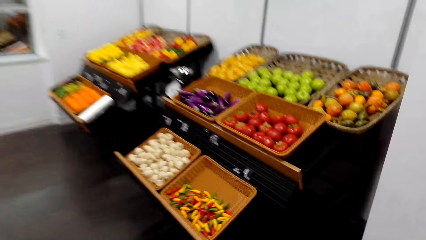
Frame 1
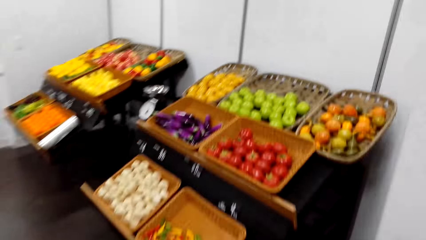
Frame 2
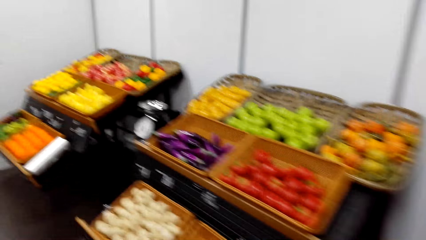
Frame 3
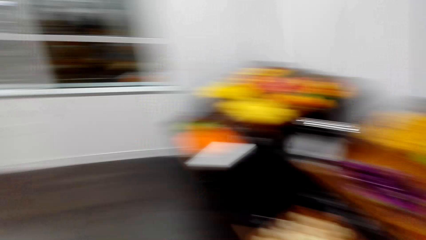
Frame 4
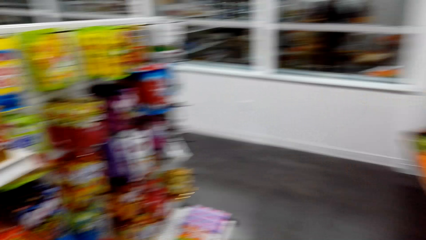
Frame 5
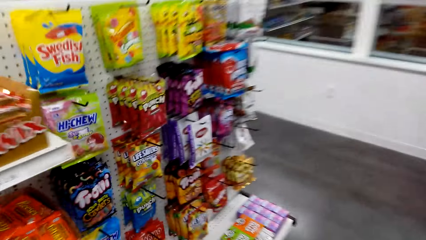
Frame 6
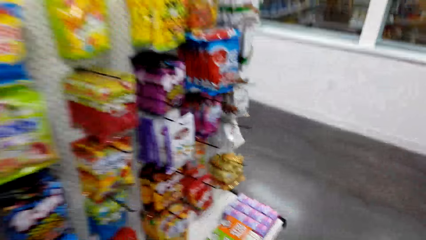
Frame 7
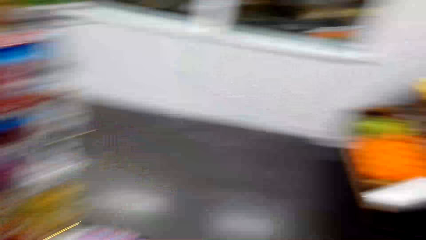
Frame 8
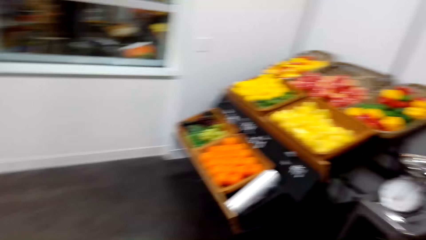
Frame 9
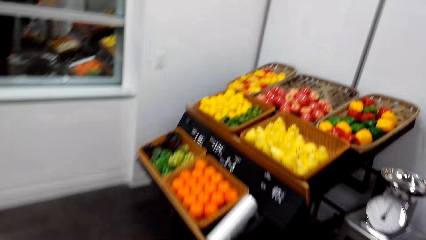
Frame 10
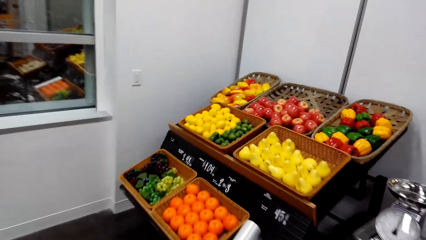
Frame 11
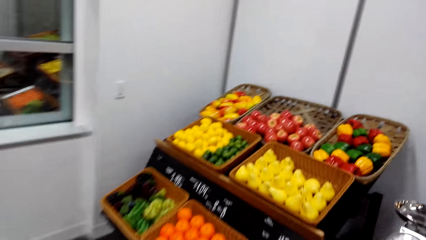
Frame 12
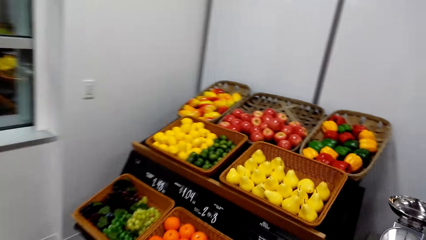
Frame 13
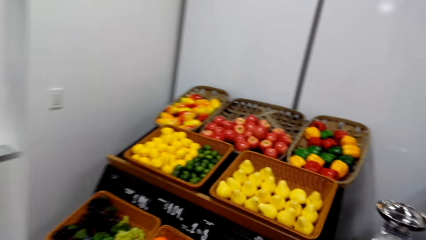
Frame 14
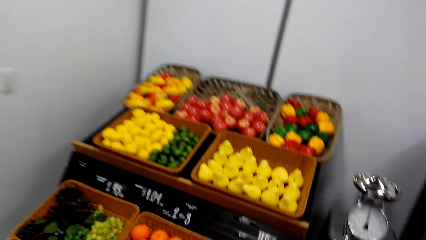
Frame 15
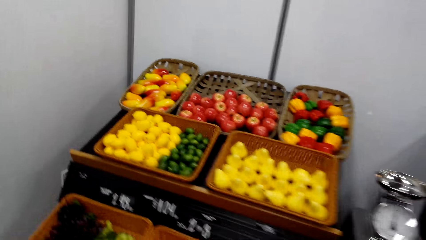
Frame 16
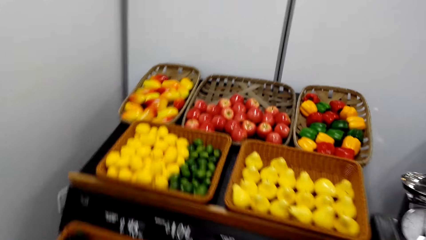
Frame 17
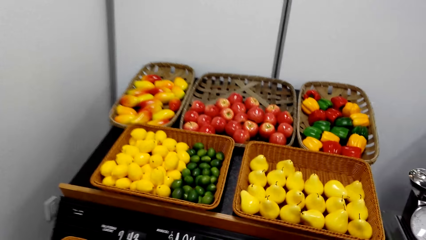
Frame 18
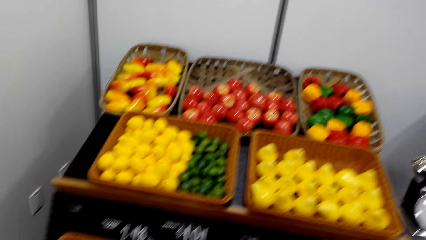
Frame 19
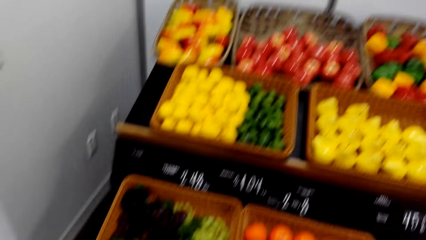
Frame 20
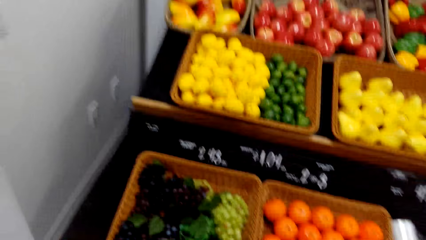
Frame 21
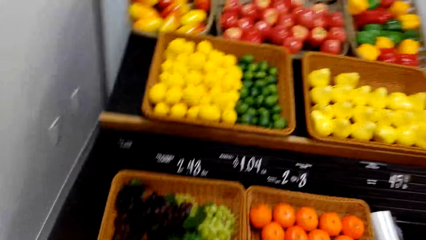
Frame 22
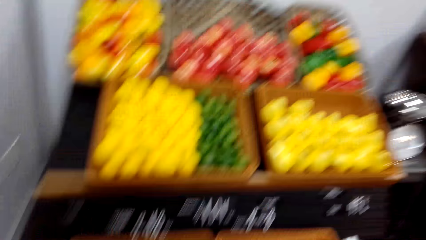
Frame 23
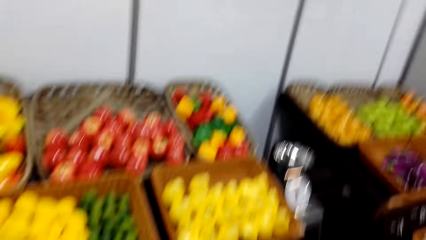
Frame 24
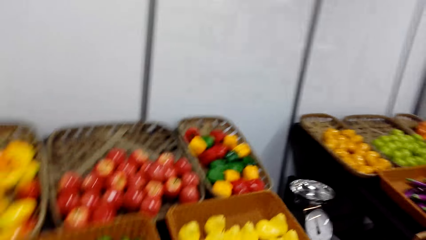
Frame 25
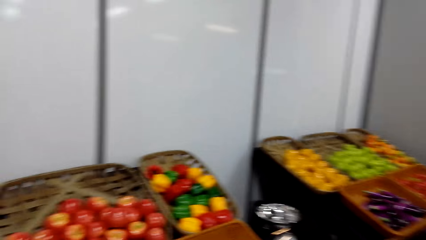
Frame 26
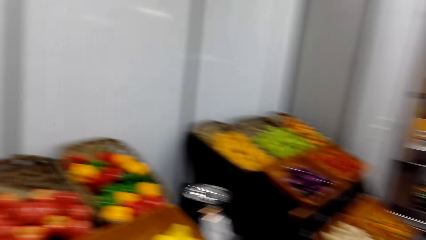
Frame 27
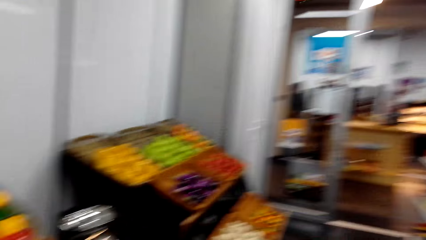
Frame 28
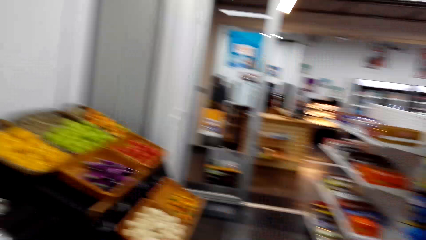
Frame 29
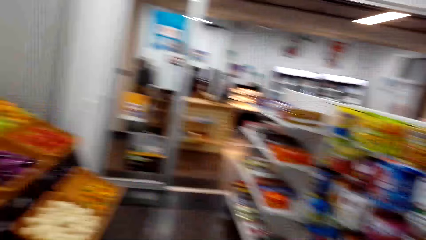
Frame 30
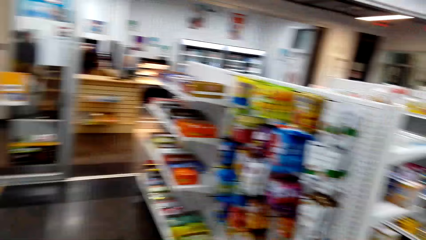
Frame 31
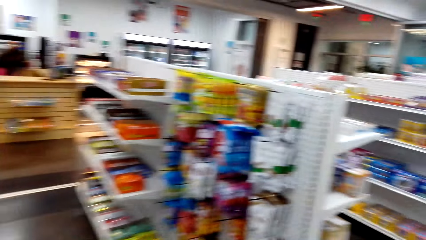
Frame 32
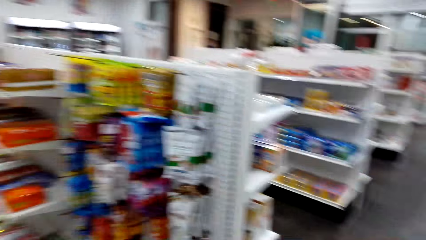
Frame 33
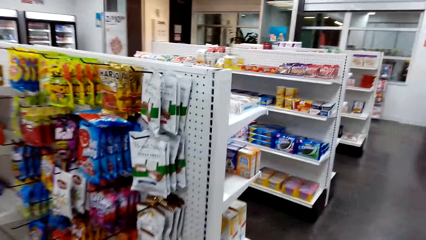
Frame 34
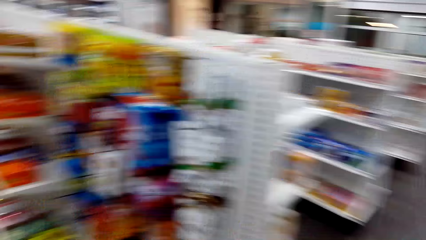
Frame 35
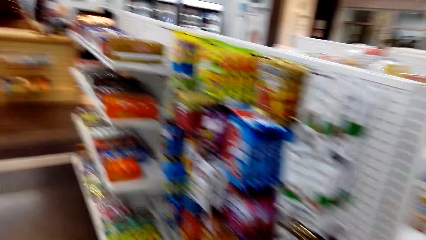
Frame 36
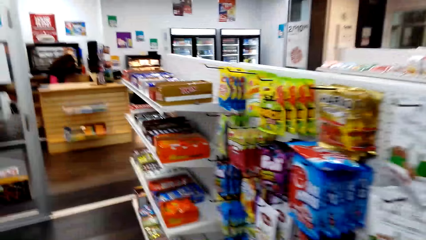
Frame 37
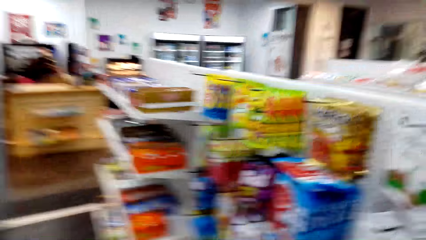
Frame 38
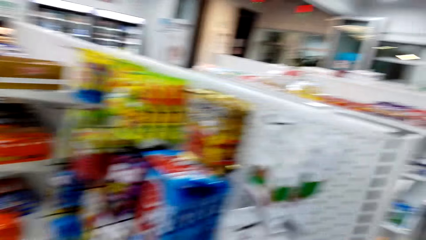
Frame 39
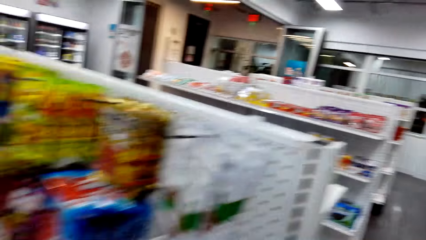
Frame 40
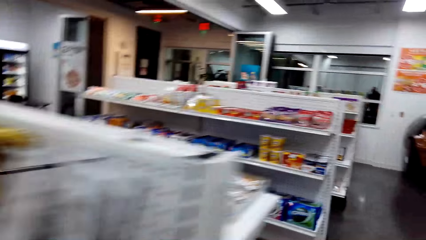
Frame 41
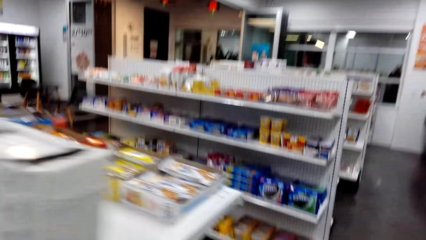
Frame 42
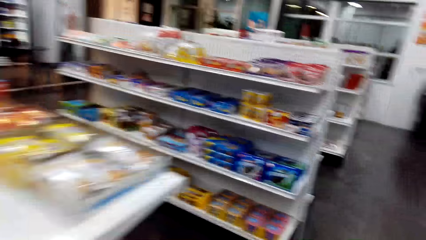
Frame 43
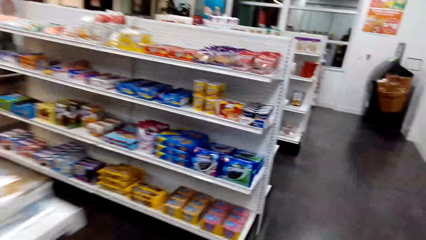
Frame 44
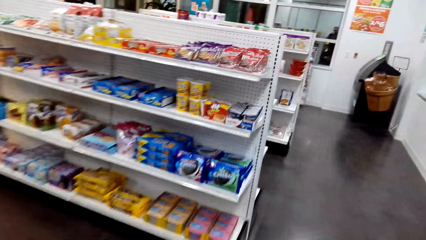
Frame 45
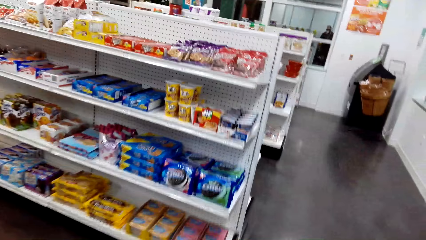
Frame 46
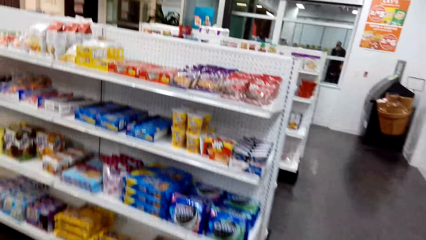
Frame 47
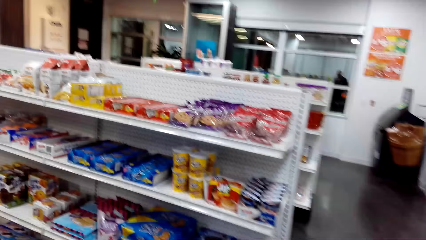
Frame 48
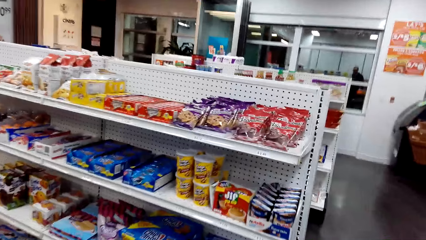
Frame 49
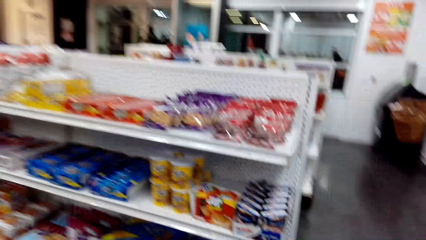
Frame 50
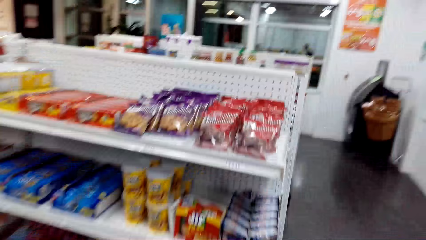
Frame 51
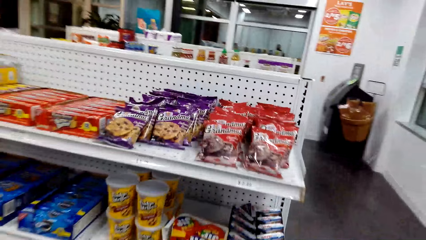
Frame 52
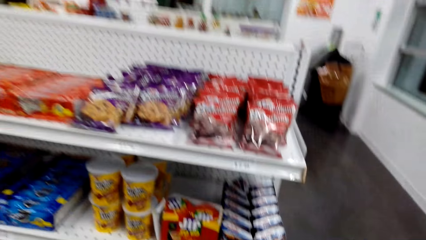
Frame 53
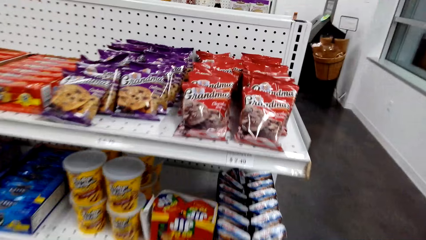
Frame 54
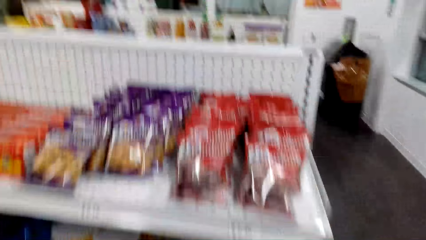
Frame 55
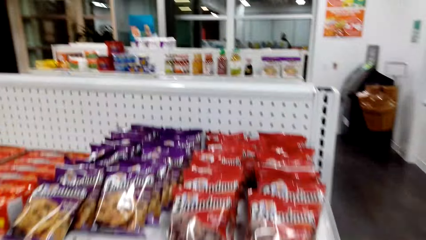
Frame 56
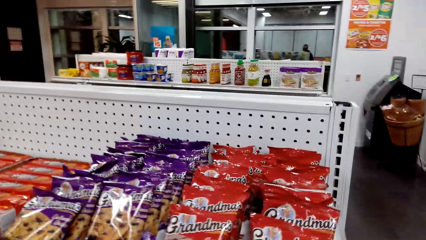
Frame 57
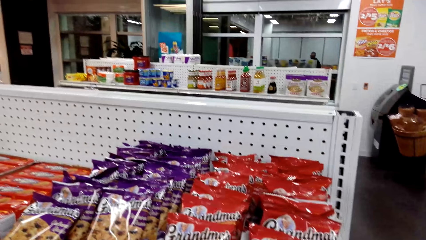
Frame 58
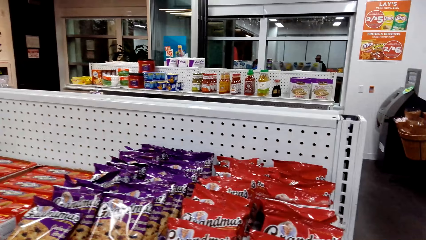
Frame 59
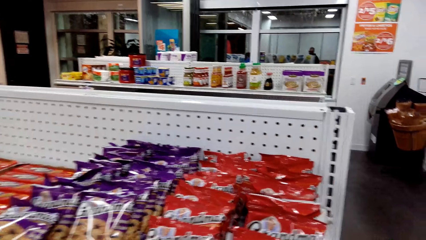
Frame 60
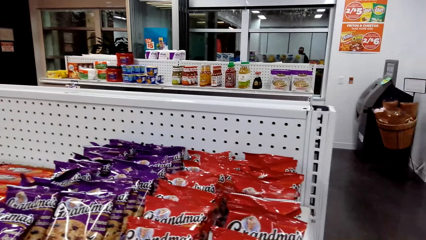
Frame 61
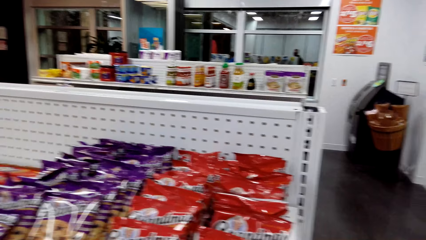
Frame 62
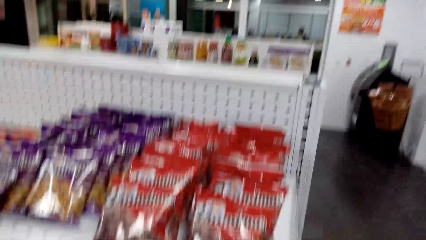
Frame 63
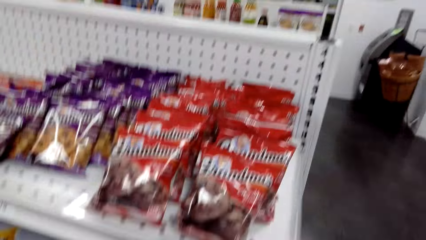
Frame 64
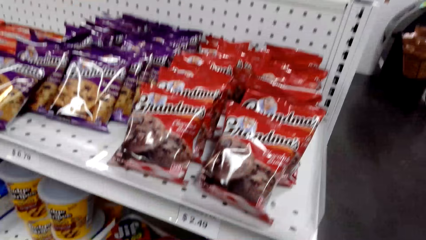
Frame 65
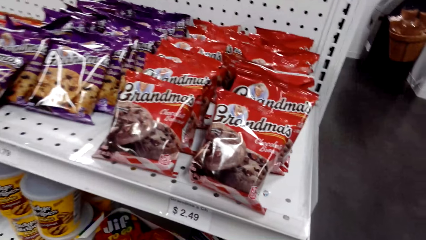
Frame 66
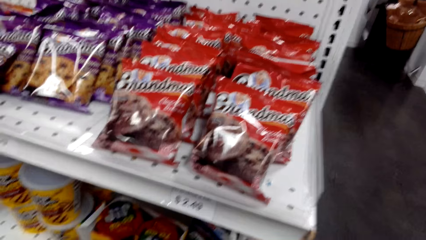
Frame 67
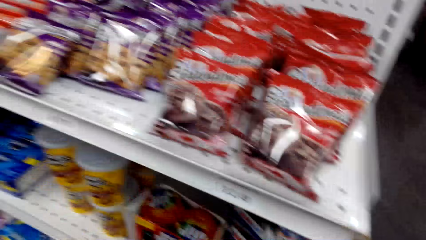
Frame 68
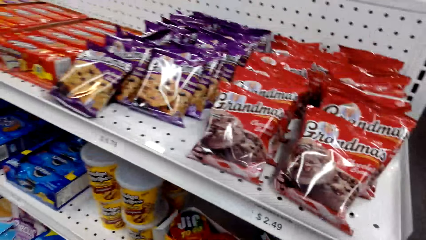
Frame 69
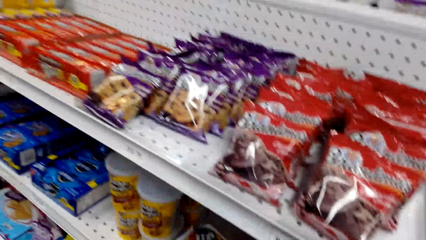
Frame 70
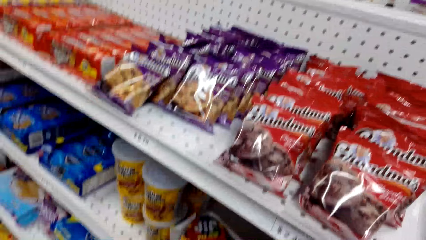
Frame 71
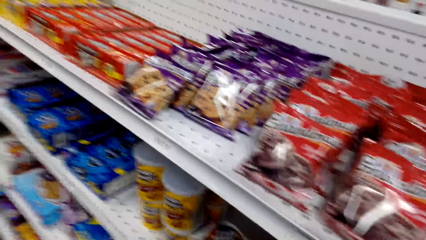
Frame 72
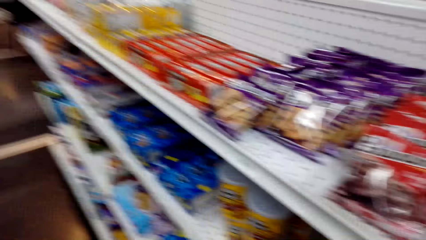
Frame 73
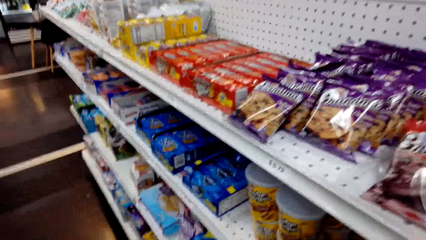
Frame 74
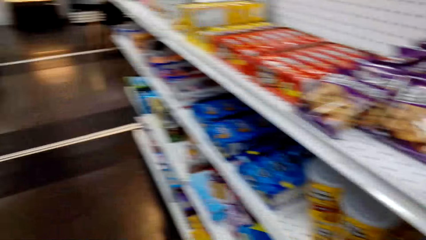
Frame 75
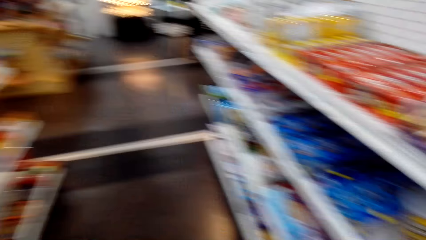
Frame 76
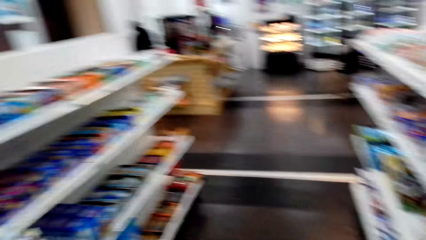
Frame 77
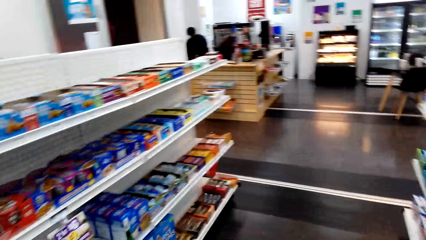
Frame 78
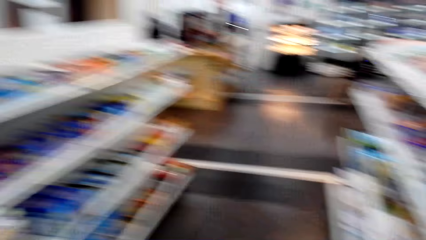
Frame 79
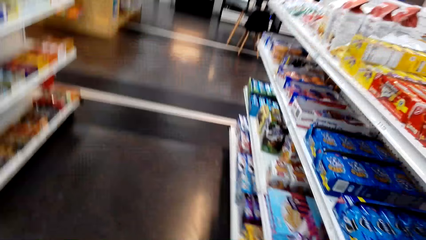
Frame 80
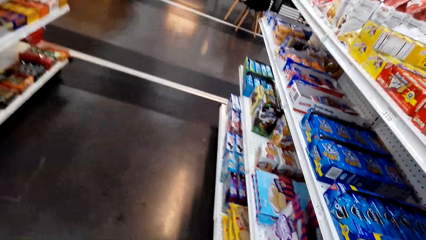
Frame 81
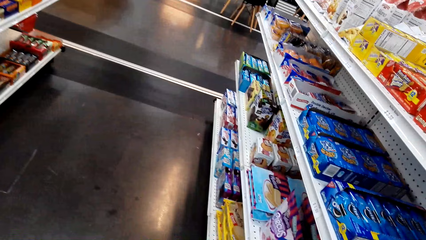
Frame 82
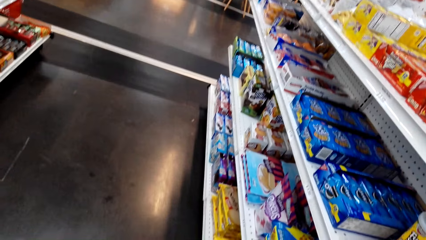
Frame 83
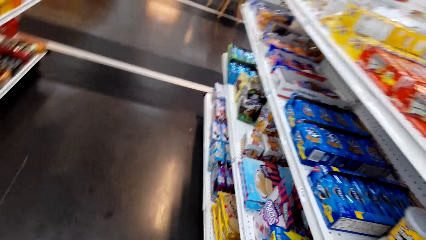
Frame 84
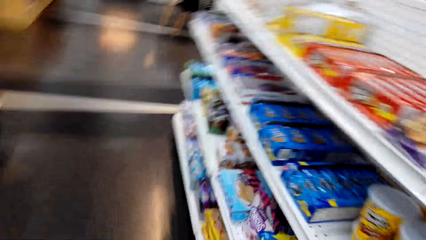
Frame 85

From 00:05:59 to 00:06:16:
The camera wearer stands near fruits. They walk around. They stand near a shelf. They look at products on shelves.
